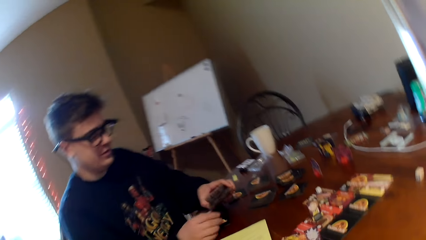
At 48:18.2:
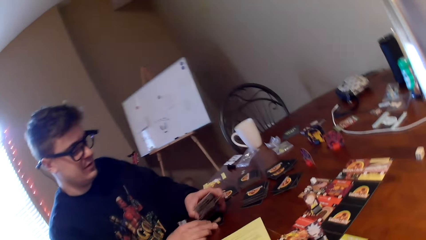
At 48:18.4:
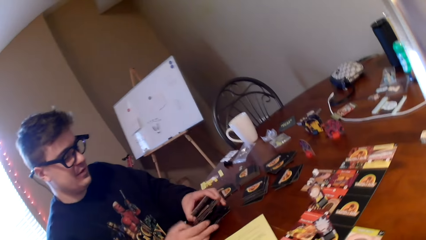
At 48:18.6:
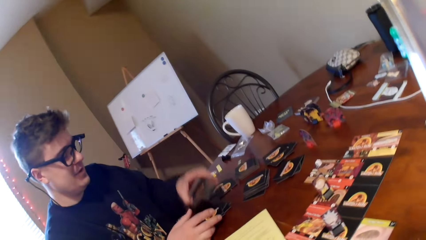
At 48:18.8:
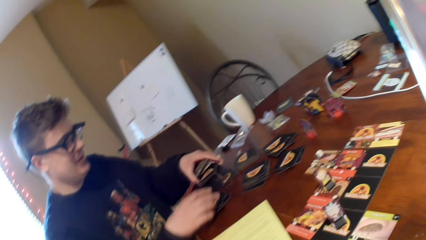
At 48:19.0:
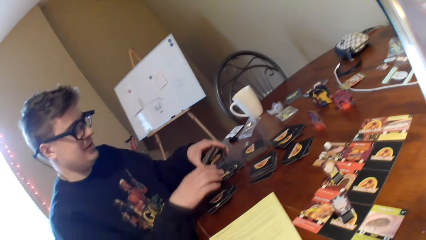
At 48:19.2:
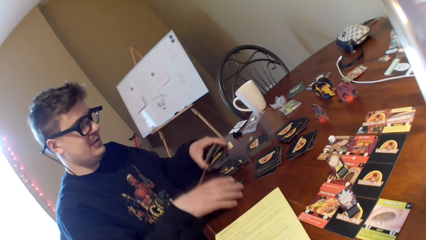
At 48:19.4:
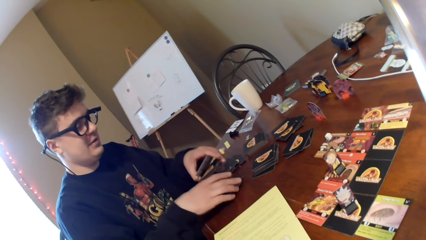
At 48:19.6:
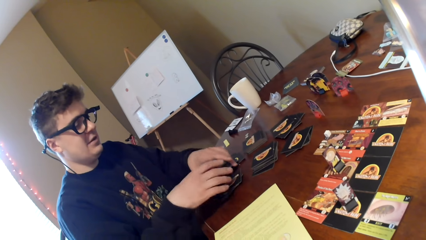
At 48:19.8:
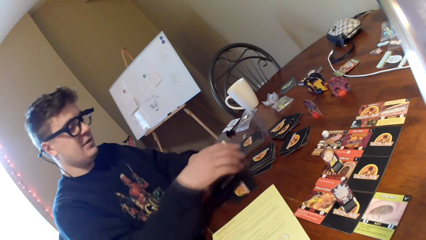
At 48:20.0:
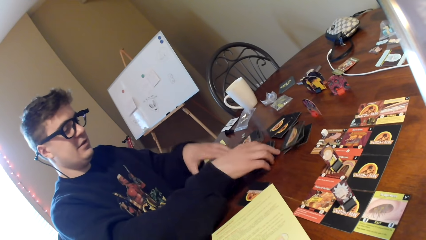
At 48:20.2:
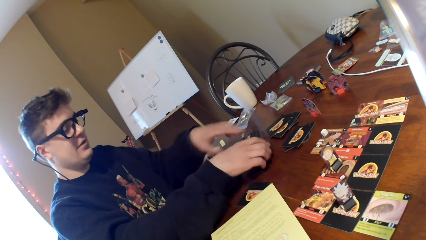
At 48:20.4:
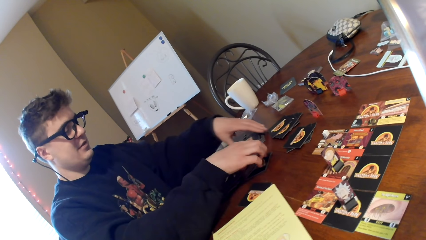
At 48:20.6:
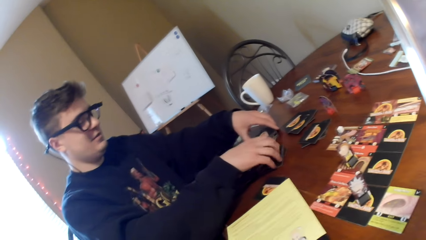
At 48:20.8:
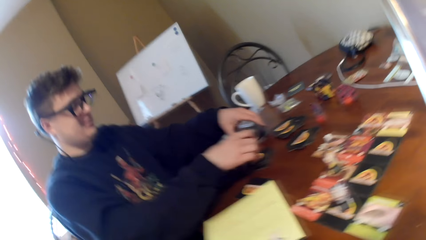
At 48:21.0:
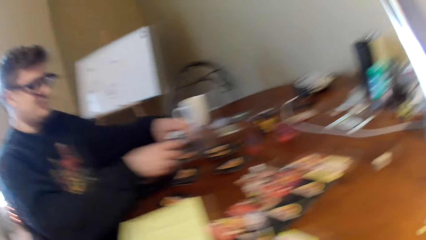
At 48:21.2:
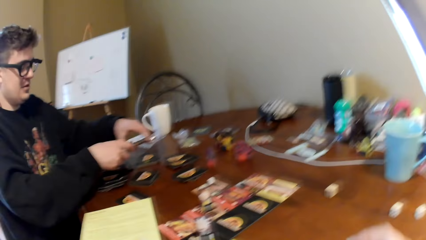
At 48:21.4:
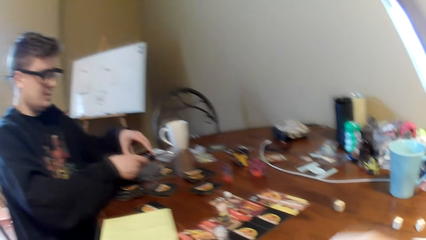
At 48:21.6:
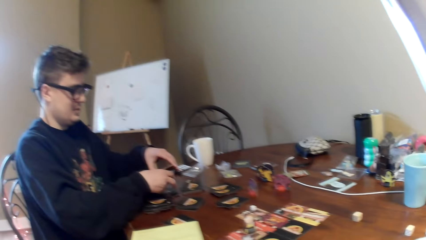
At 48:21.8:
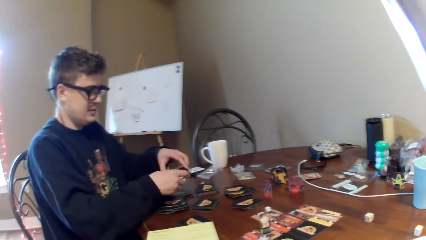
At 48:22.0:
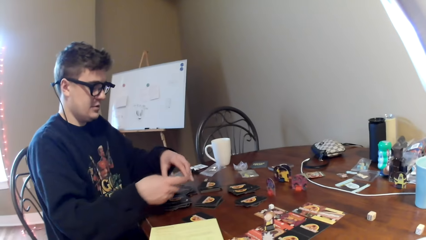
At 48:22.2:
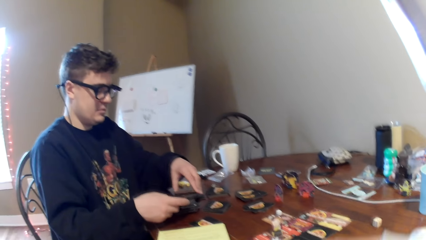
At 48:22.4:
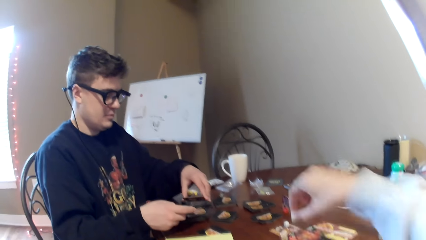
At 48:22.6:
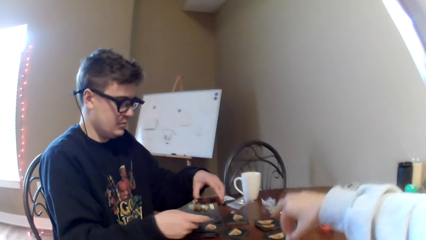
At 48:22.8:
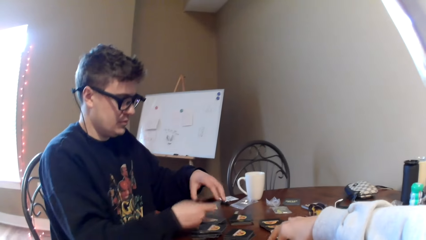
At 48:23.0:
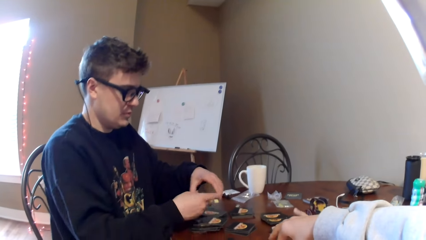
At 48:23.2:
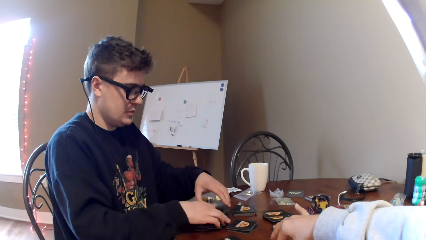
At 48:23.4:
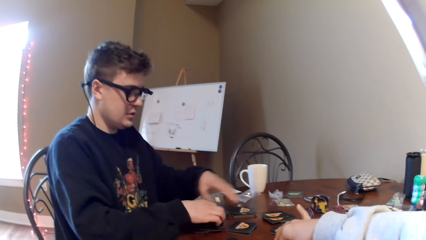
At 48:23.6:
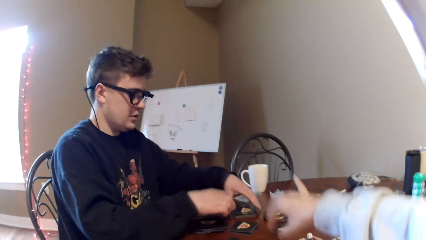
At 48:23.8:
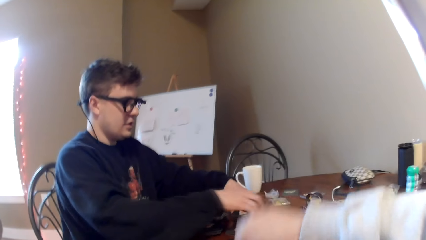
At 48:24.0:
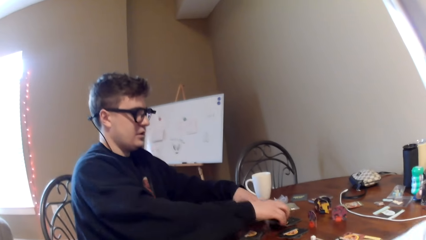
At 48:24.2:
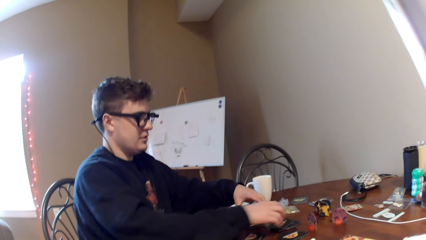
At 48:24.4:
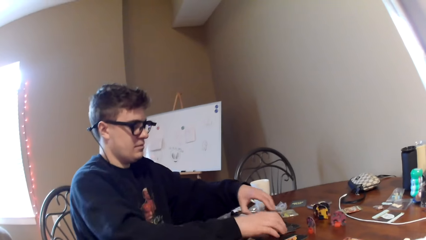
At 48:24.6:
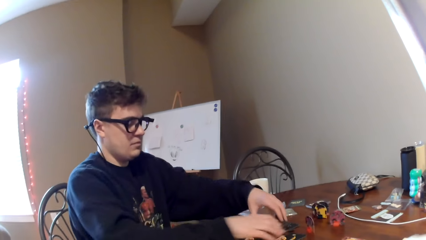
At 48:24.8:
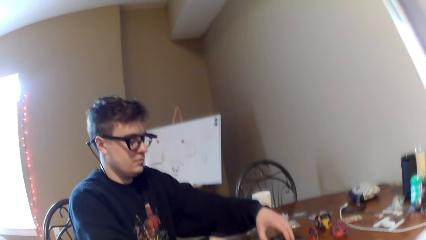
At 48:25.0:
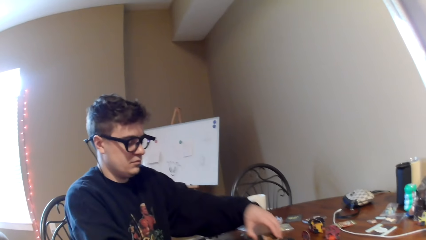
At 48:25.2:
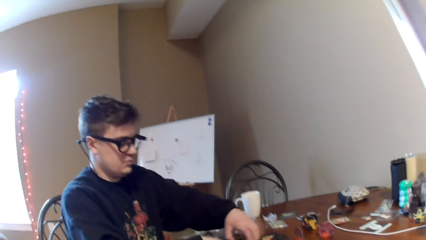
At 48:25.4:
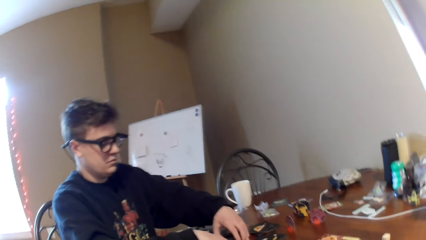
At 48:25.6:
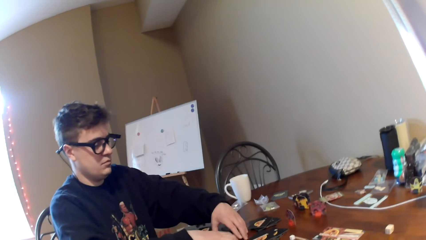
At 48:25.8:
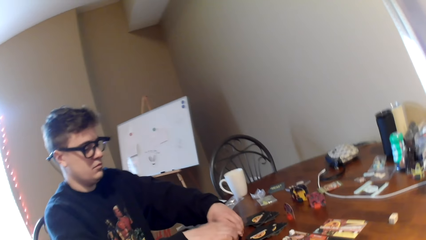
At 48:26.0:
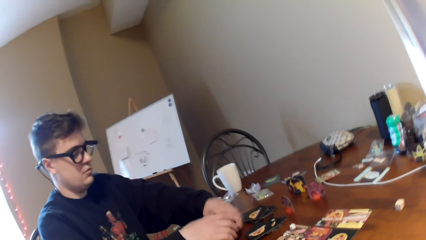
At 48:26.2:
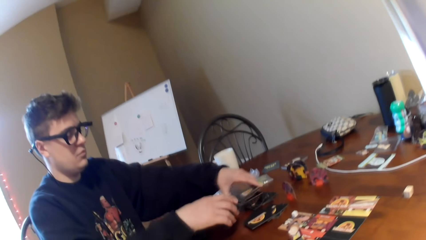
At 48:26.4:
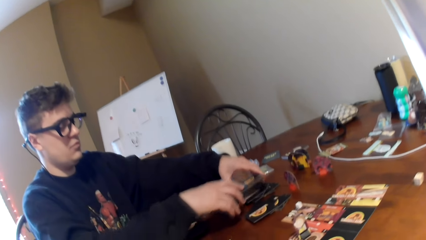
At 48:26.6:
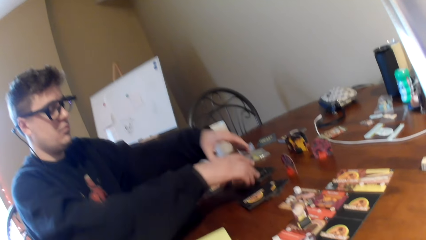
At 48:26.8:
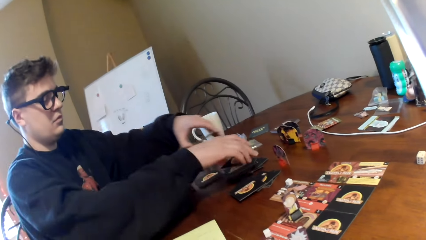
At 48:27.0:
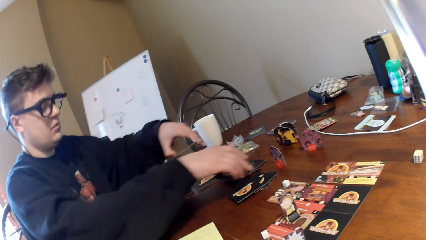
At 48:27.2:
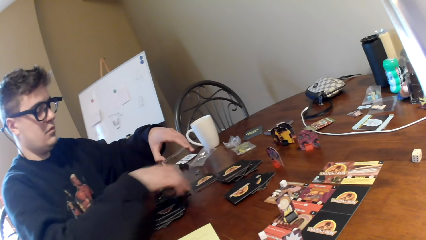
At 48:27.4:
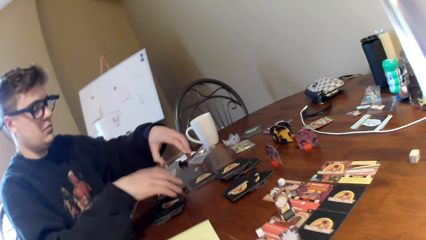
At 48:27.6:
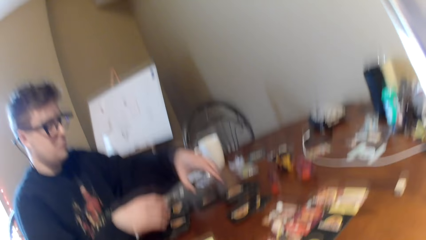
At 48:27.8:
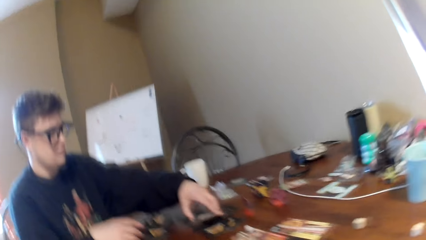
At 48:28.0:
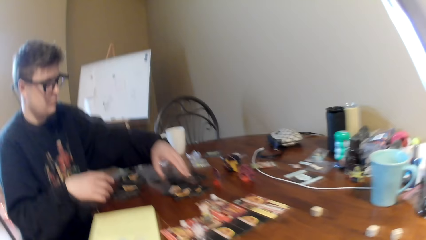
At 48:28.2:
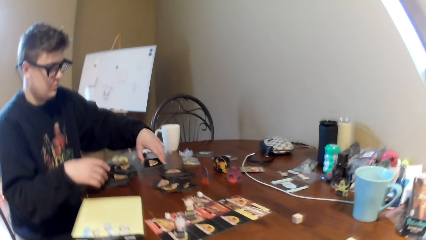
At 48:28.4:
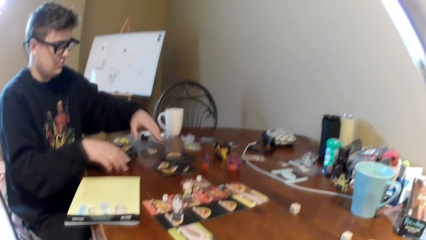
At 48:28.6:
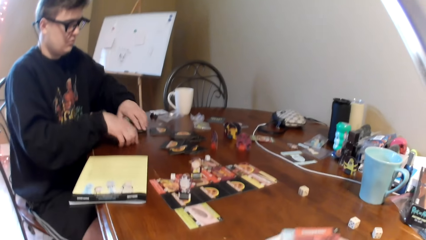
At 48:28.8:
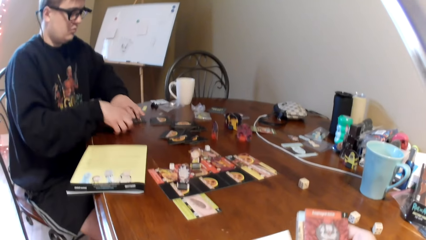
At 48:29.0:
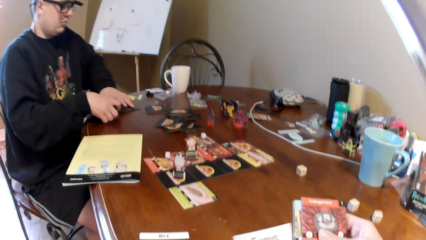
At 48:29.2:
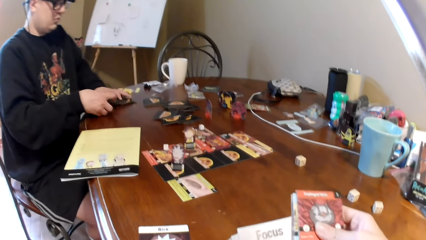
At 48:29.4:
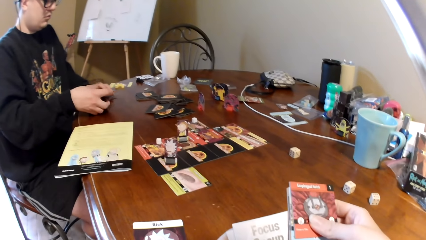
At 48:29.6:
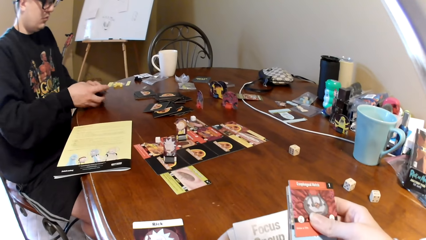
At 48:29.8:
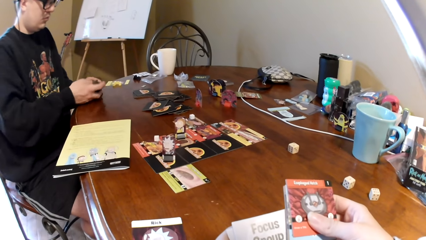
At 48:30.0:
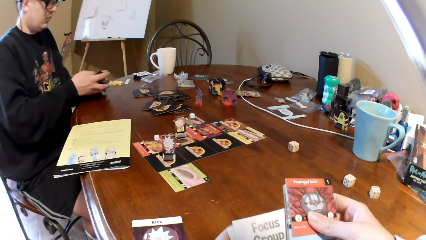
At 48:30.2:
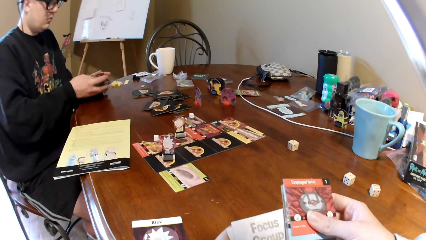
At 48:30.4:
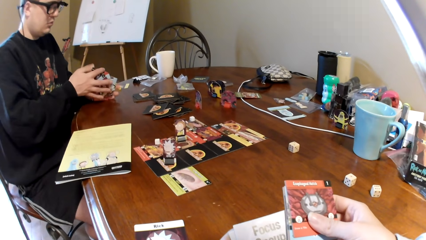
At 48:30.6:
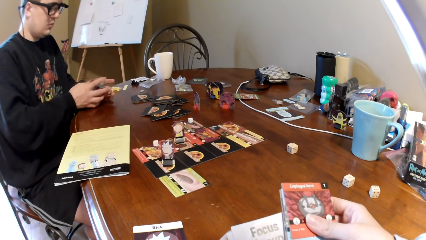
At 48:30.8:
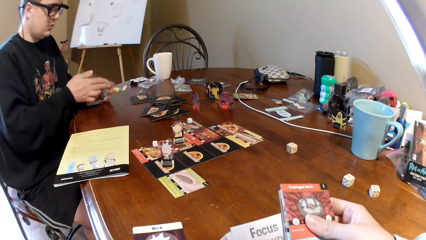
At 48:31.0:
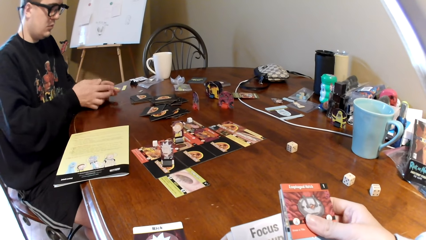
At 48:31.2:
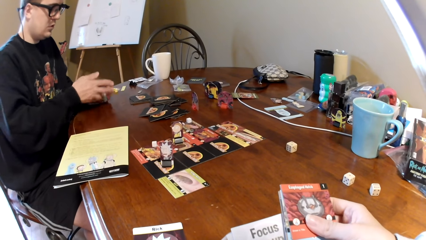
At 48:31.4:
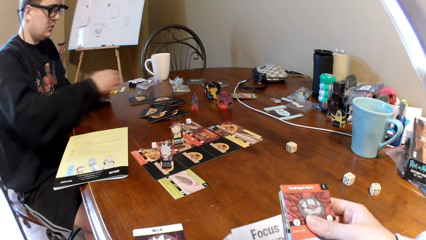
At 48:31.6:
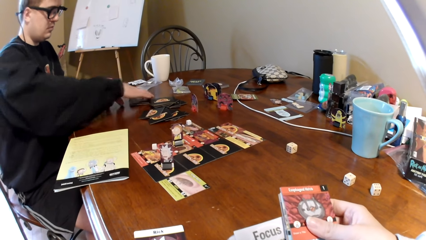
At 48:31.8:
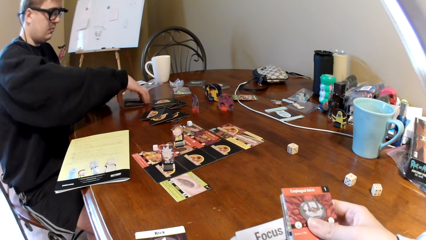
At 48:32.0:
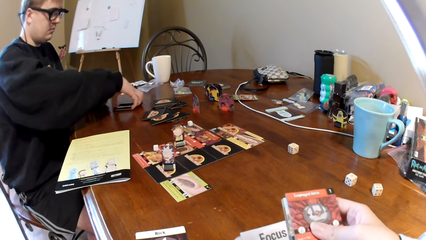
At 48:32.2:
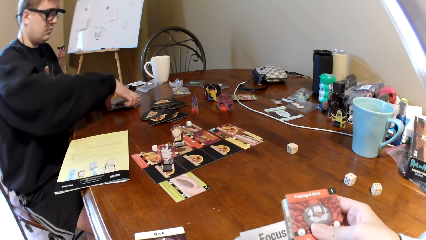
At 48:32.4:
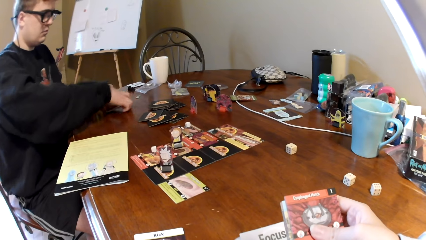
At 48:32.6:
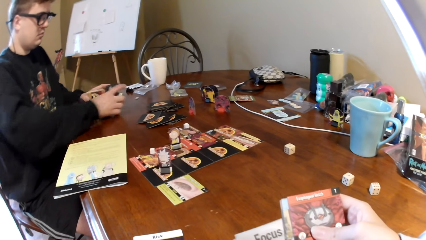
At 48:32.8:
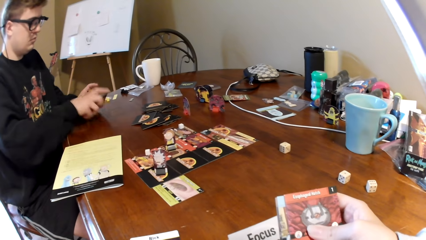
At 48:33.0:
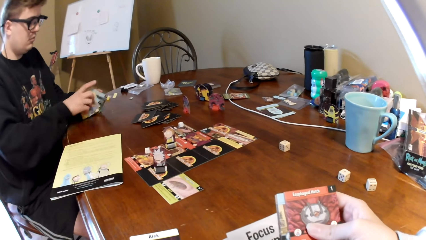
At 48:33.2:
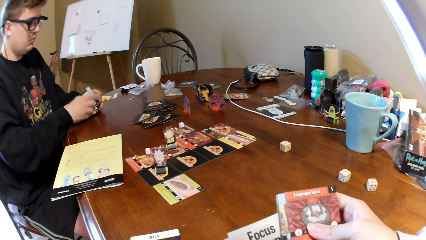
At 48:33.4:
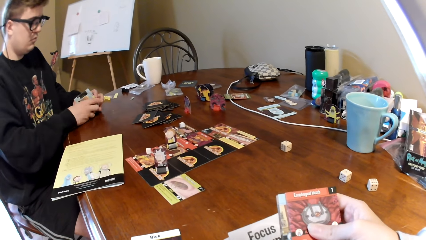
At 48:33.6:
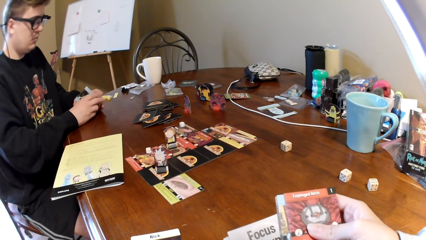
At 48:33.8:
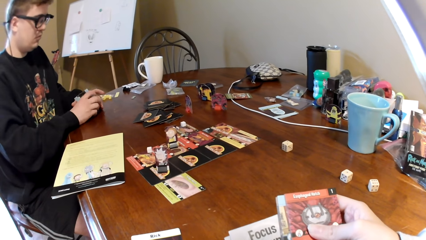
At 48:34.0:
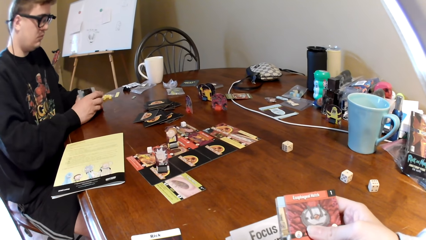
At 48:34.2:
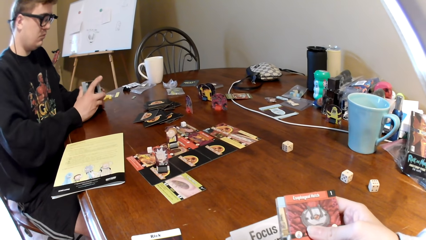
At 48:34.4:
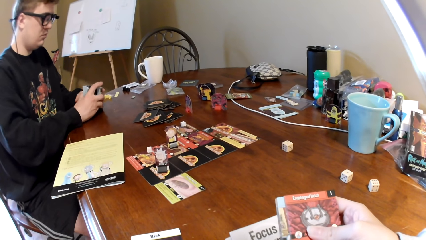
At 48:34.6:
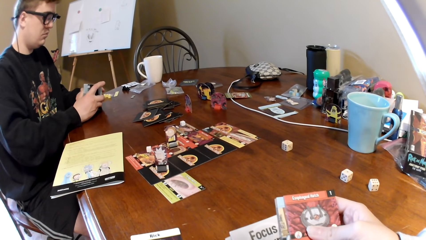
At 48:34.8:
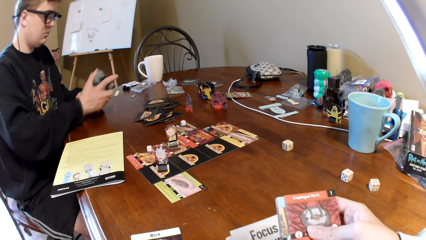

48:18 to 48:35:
The camera wearer looks at the table. They pick up a dice on the table and put the dice on the table. They pass cards on the table. They look at the cards. They look at the cards on the hands. They hold the cards.
